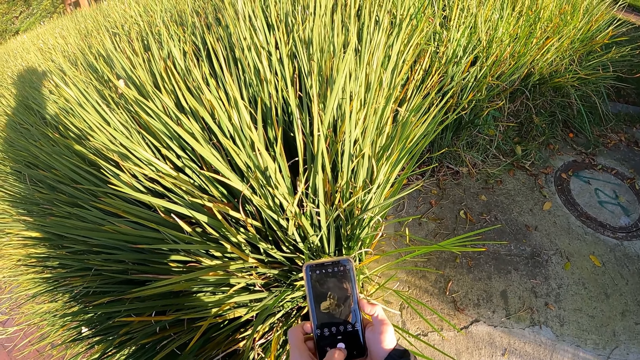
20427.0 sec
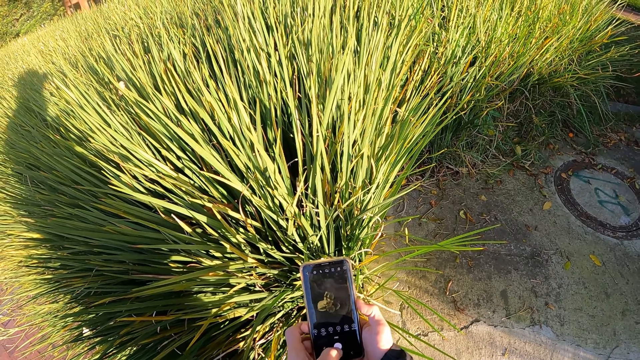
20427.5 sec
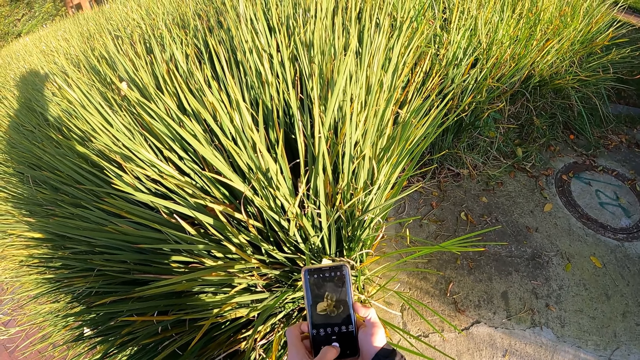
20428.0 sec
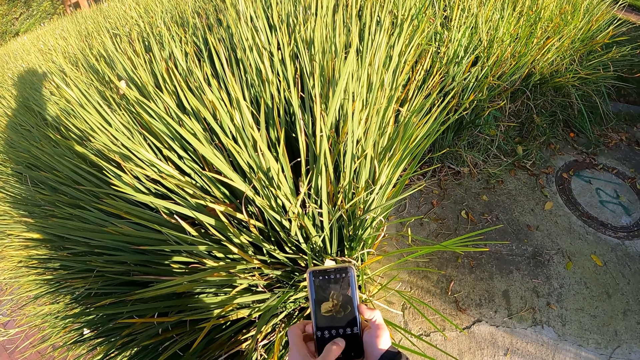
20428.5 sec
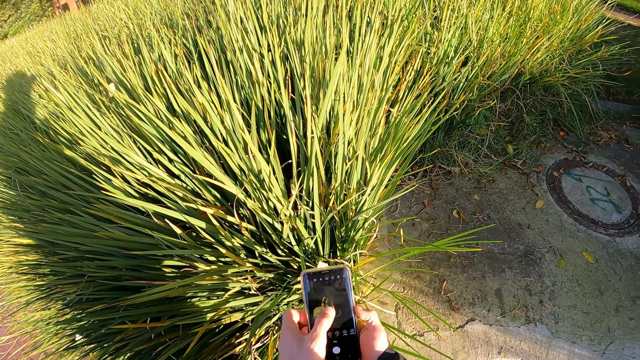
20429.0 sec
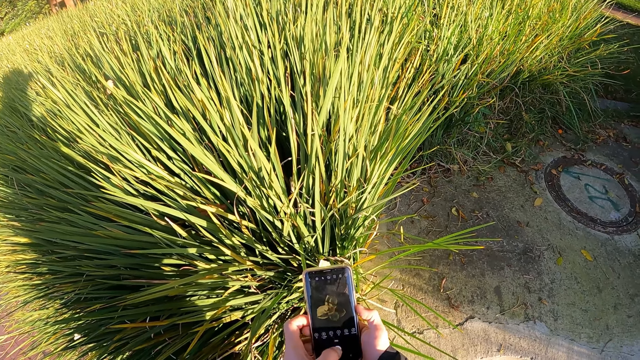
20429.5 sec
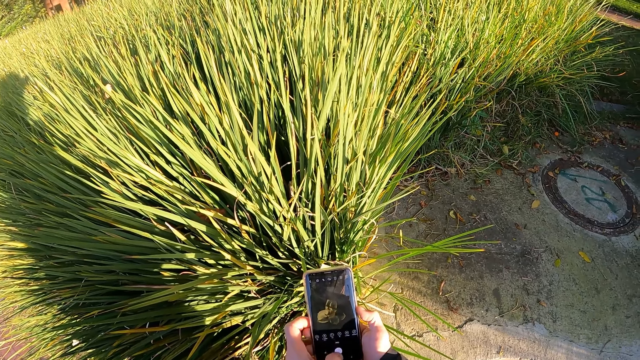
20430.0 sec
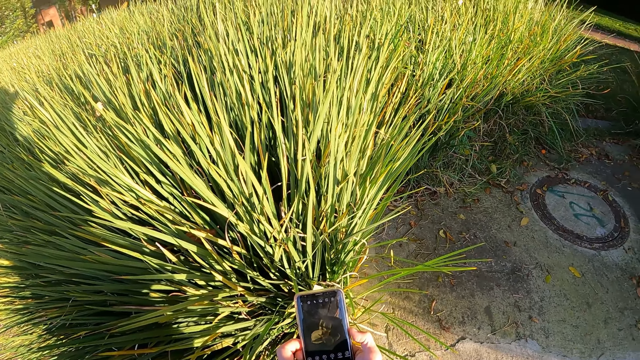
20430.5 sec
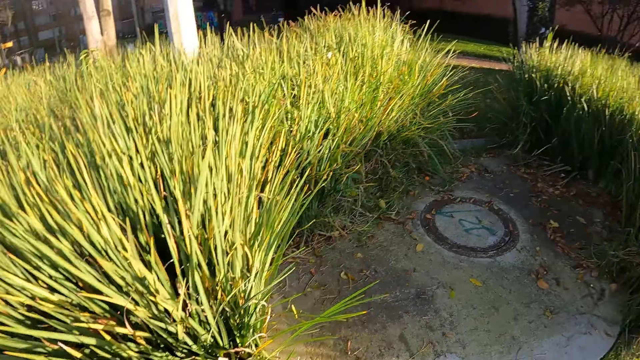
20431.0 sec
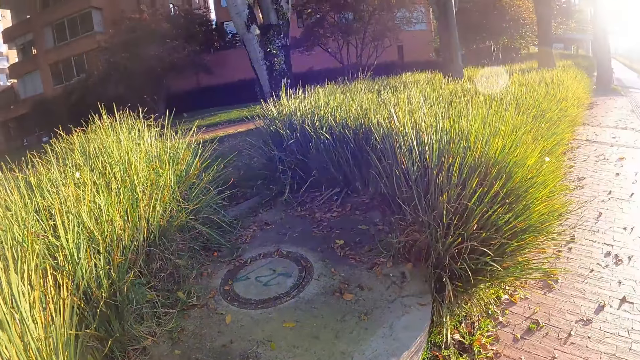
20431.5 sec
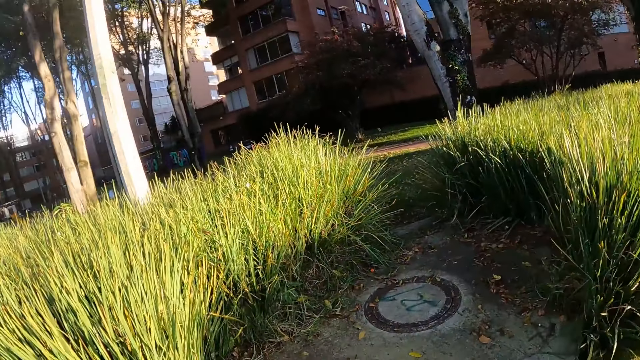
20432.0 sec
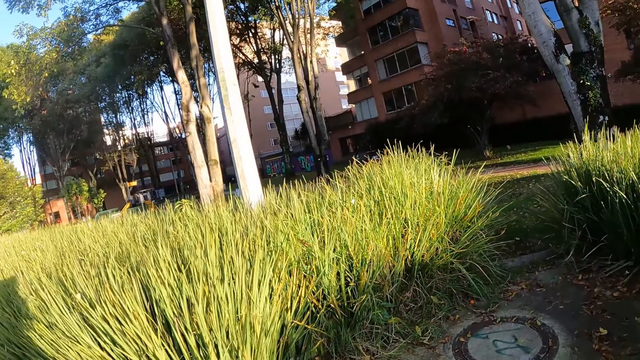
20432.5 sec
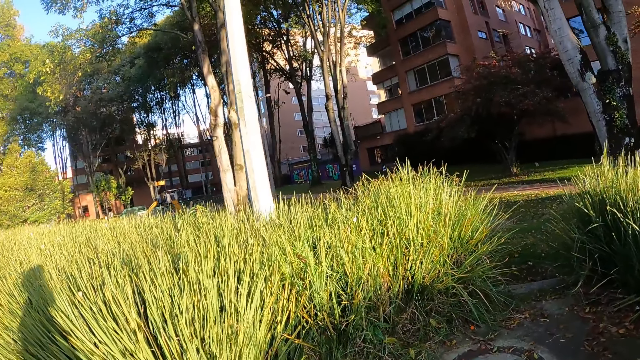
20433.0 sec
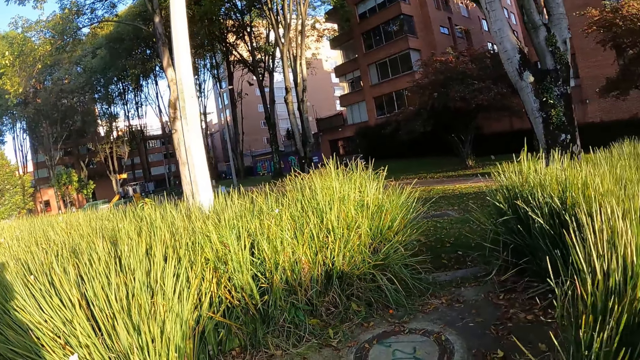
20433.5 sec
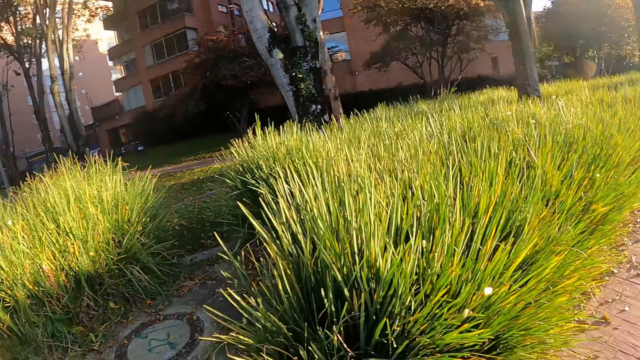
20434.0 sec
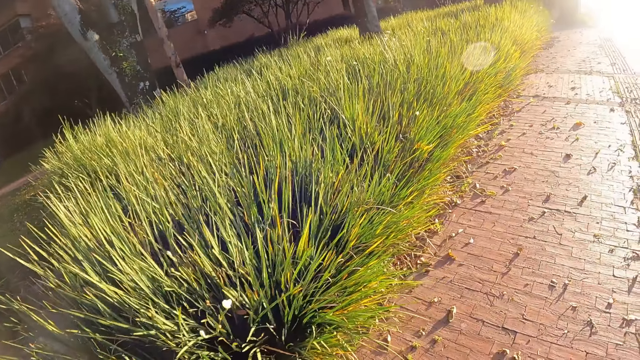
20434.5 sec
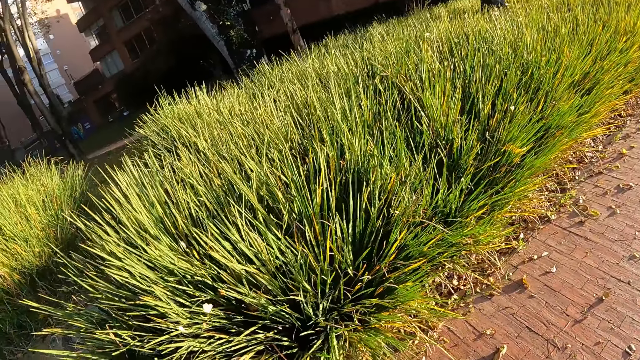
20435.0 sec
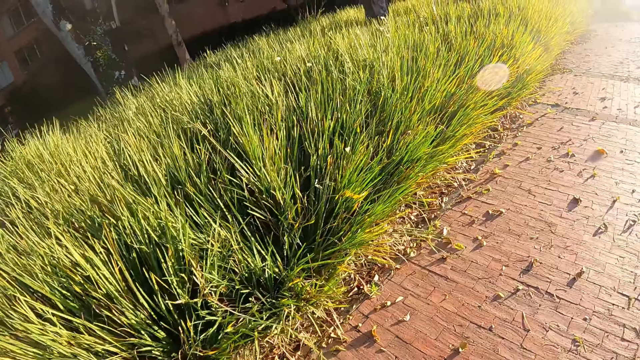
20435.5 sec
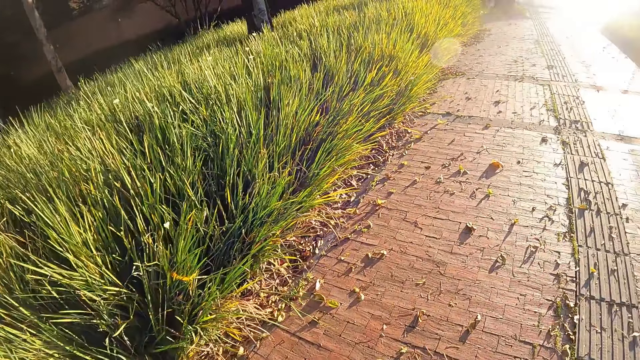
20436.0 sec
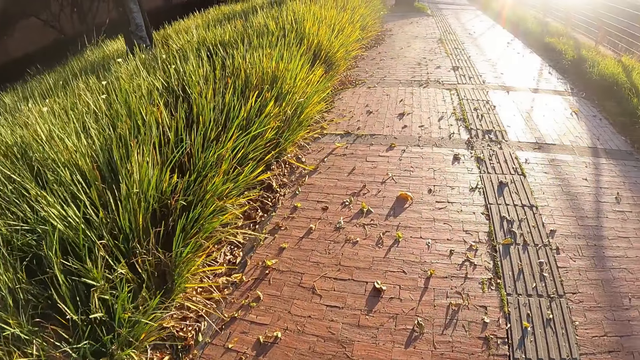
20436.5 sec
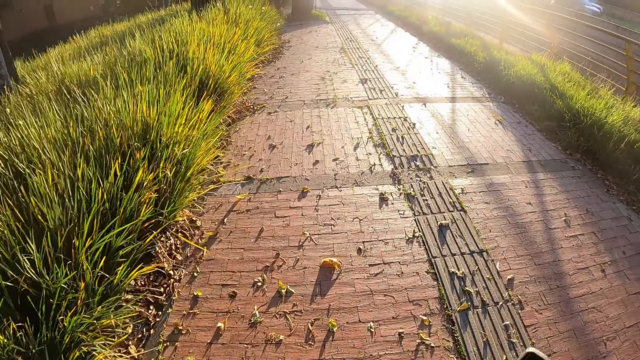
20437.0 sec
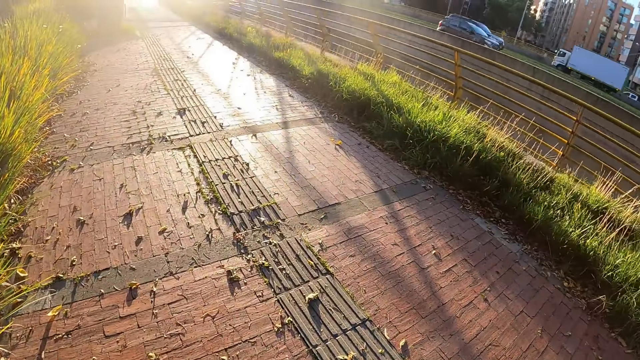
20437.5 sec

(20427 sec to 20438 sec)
The camera wearer walks on the sidewalk.

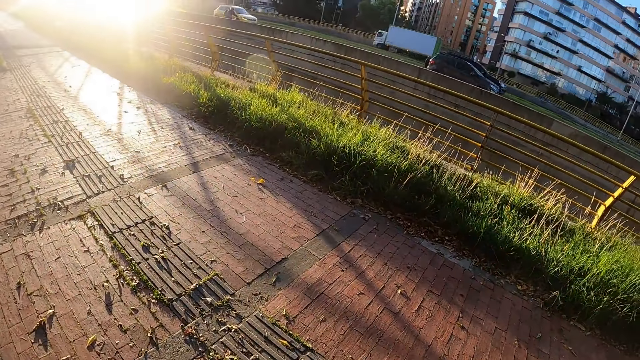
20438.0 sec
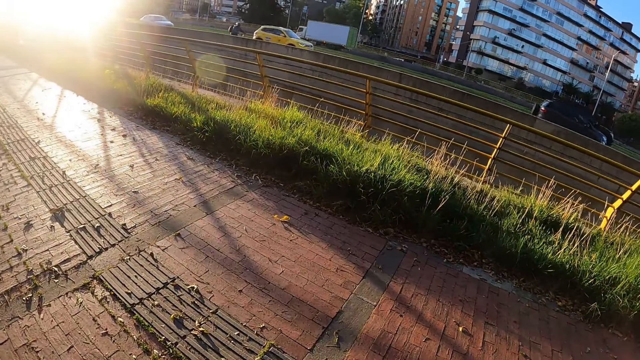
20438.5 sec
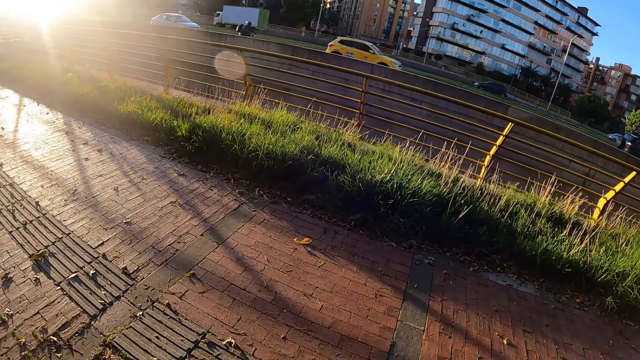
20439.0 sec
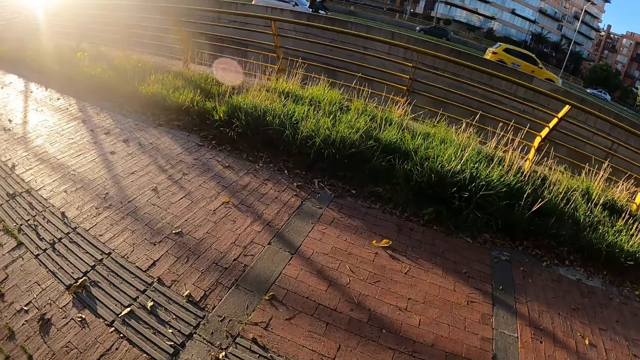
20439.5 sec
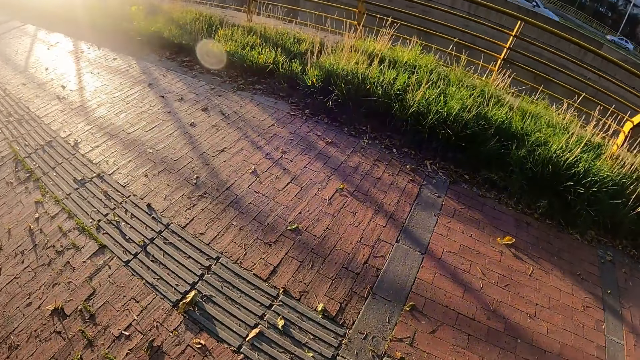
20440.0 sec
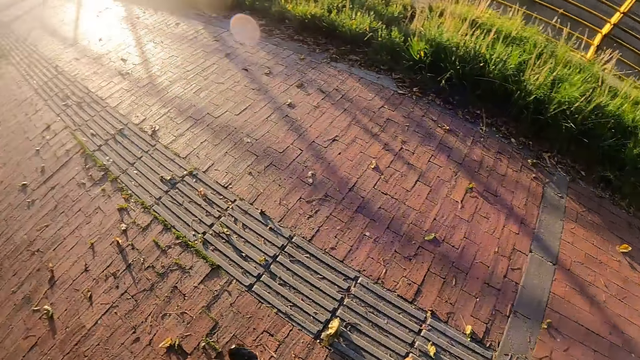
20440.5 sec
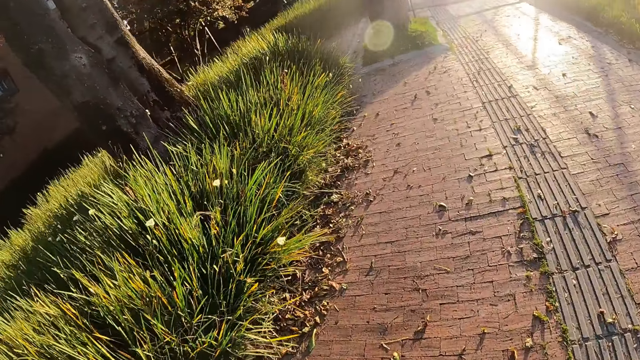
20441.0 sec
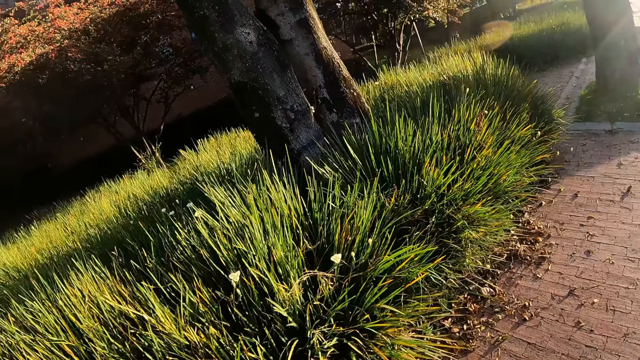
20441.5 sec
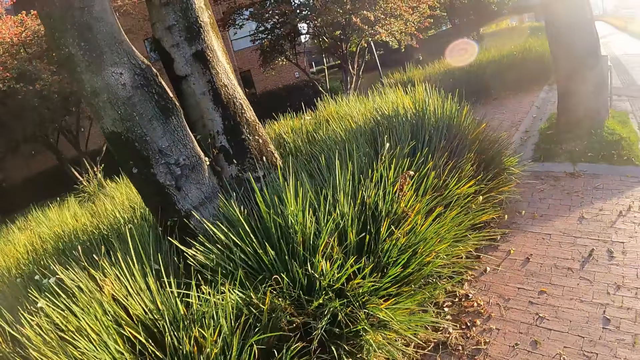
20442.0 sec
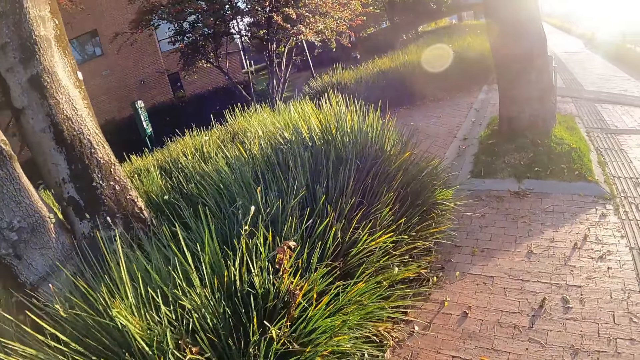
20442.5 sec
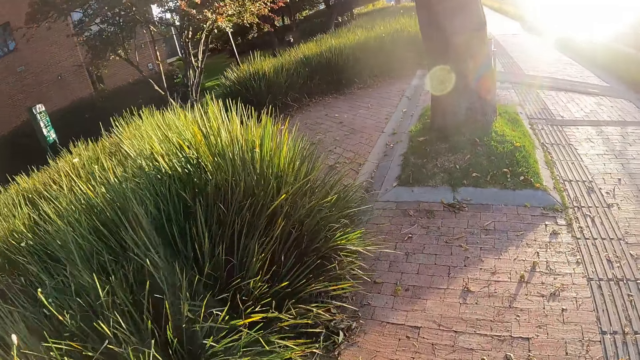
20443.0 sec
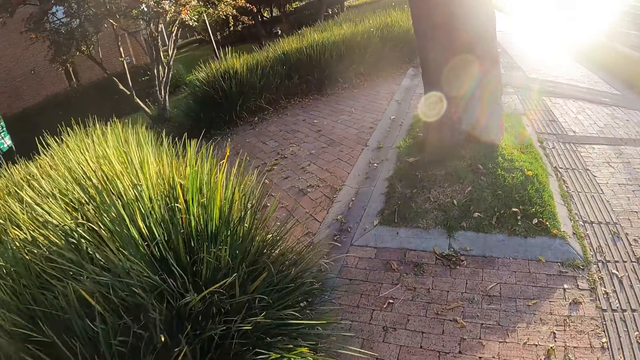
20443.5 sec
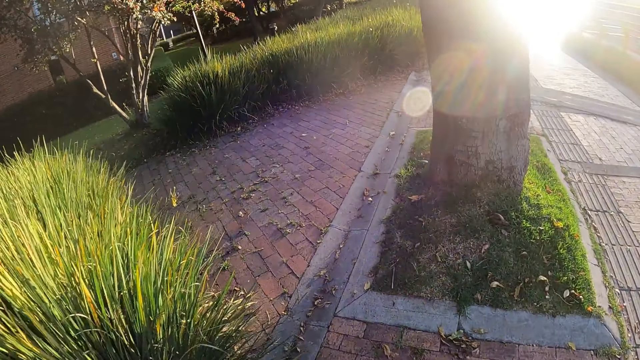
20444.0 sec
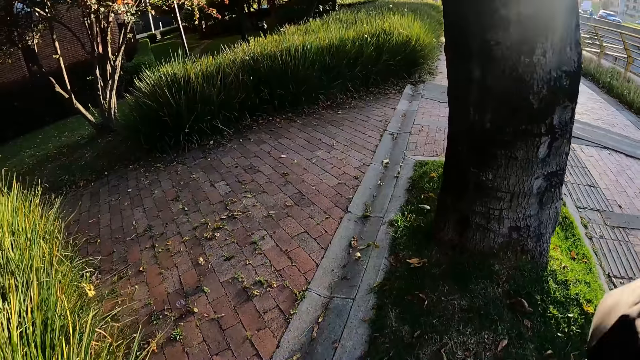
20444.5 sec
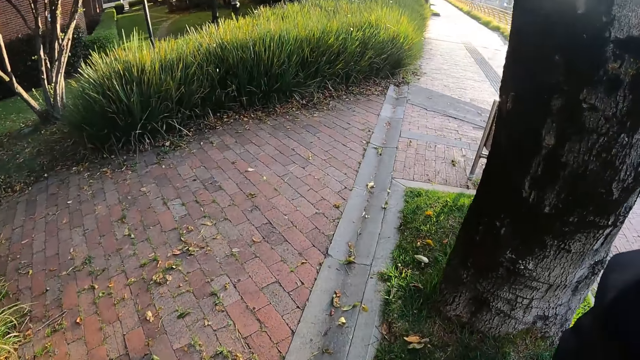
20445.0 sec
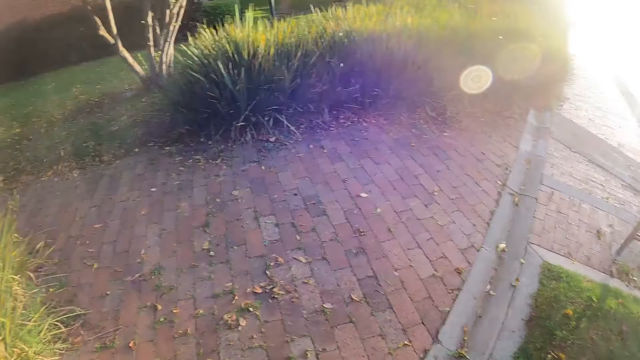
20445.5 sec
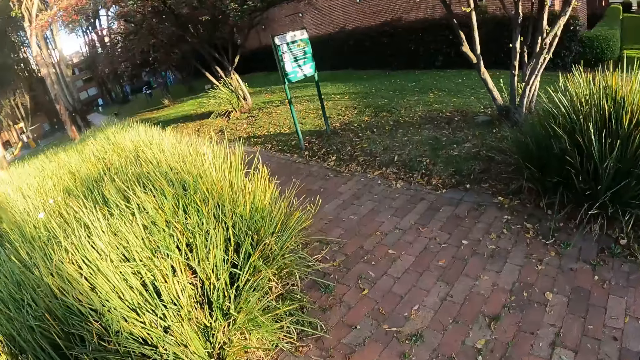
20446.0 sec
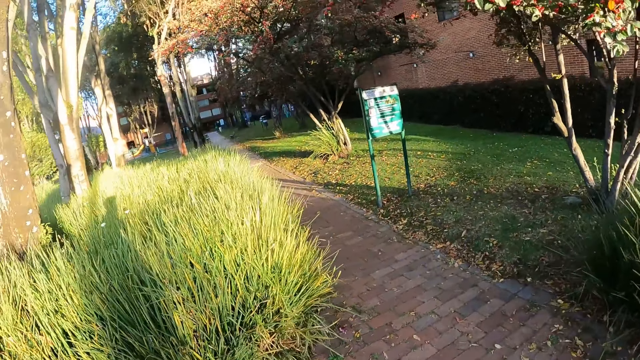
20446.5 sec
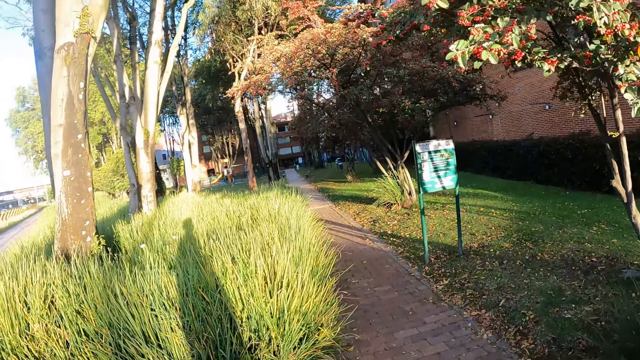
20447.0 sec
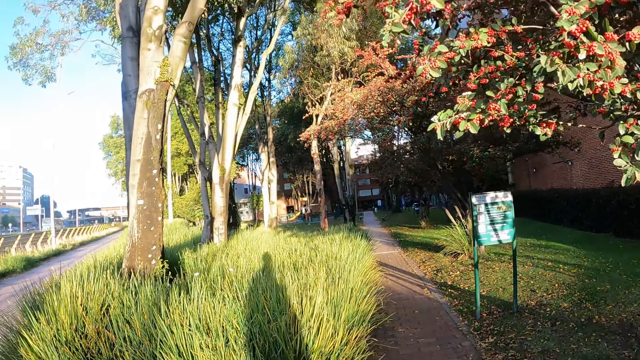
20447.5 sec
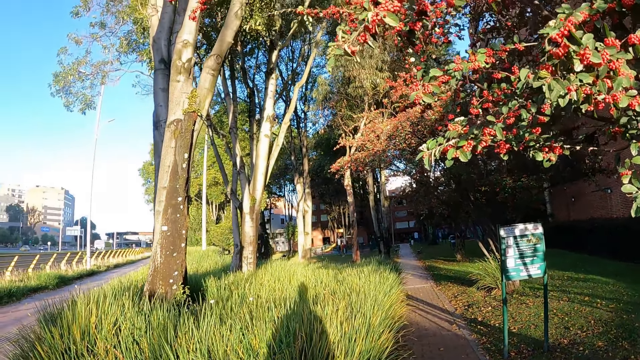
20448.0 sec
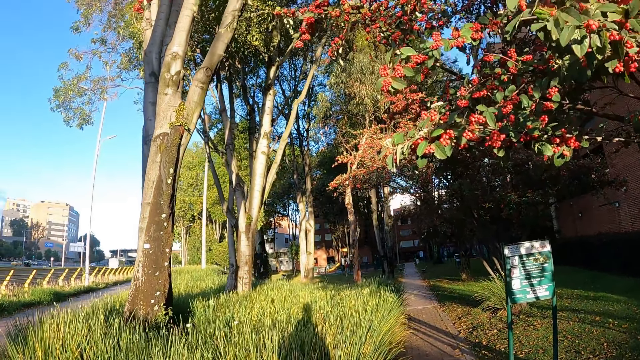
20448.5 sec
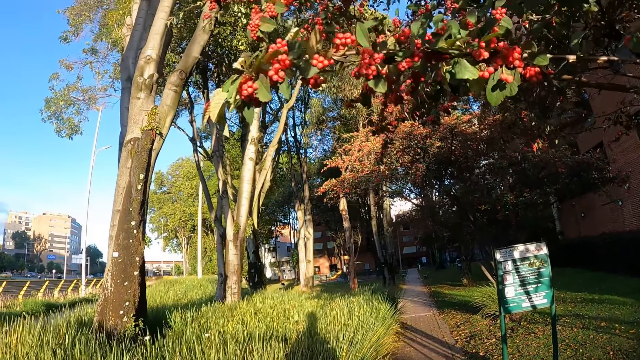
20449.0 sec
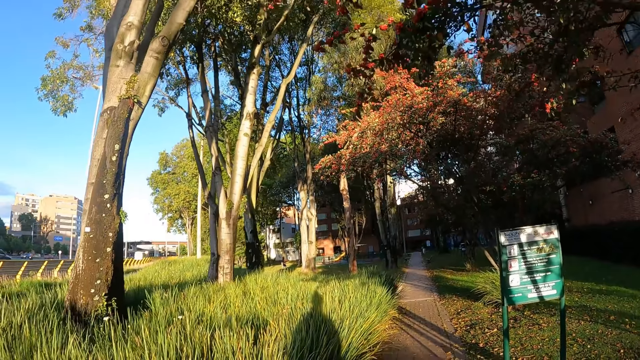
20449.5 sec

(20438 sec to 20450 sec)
The camera wearer walks on a road path.
